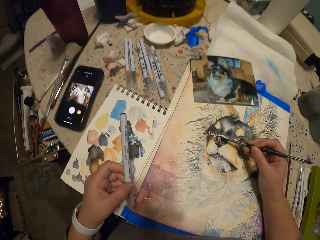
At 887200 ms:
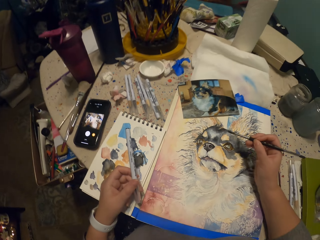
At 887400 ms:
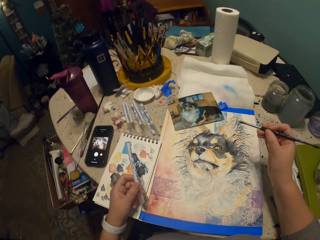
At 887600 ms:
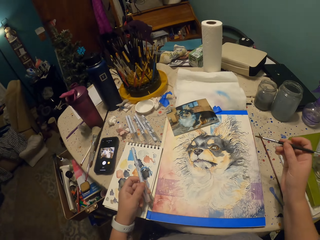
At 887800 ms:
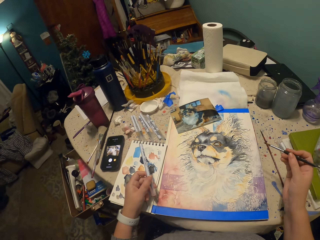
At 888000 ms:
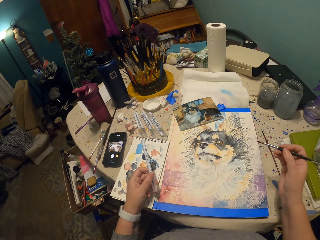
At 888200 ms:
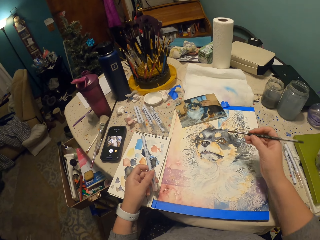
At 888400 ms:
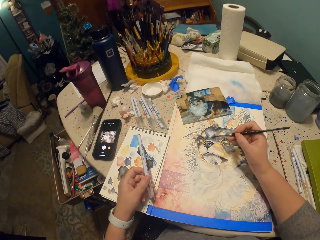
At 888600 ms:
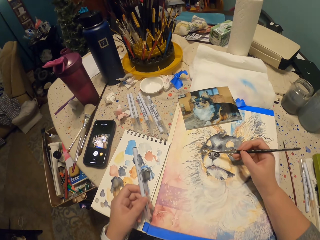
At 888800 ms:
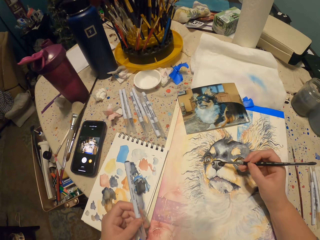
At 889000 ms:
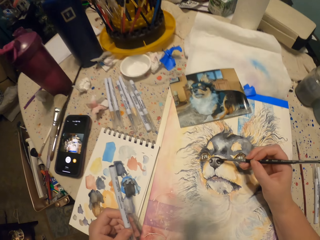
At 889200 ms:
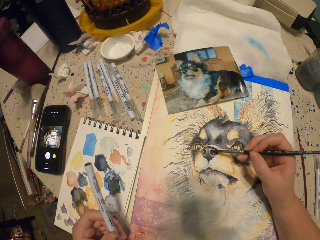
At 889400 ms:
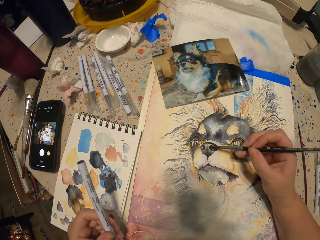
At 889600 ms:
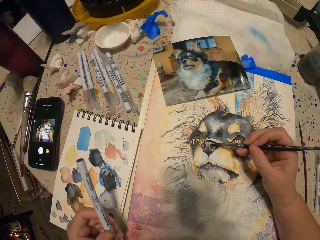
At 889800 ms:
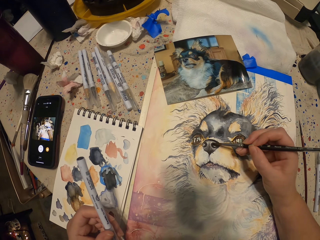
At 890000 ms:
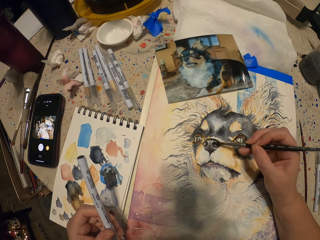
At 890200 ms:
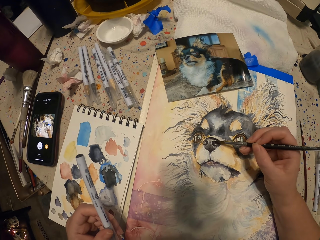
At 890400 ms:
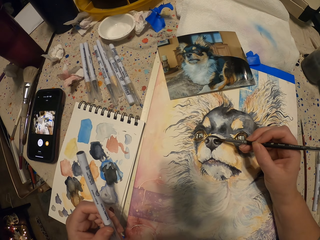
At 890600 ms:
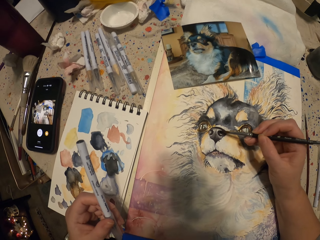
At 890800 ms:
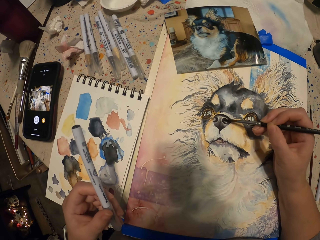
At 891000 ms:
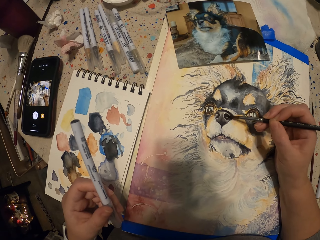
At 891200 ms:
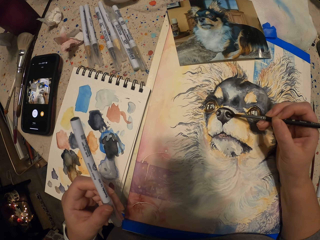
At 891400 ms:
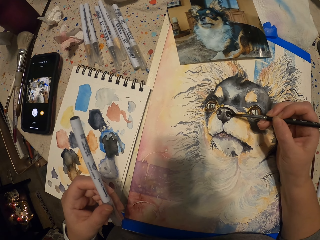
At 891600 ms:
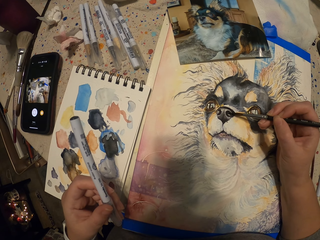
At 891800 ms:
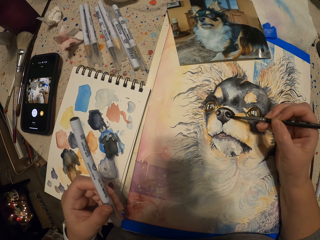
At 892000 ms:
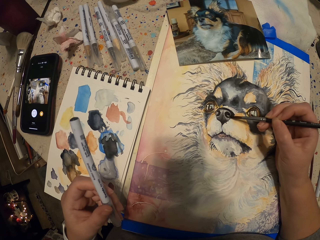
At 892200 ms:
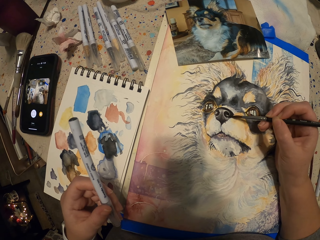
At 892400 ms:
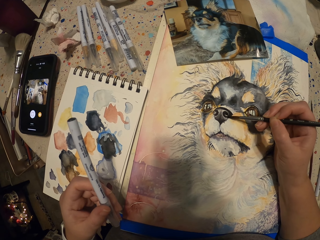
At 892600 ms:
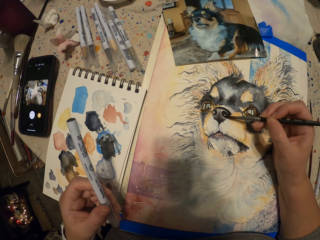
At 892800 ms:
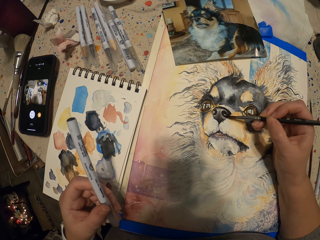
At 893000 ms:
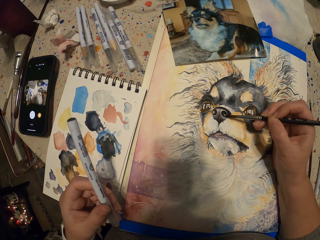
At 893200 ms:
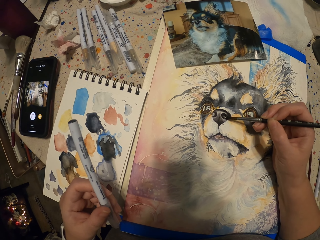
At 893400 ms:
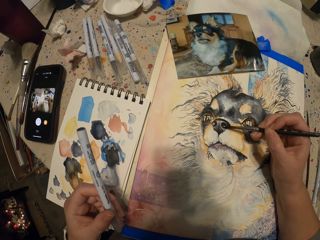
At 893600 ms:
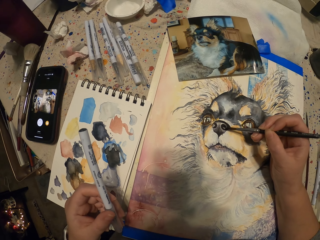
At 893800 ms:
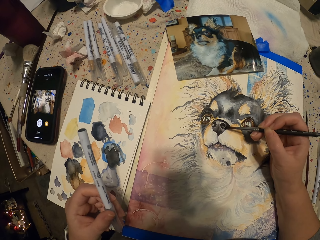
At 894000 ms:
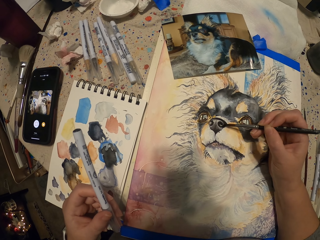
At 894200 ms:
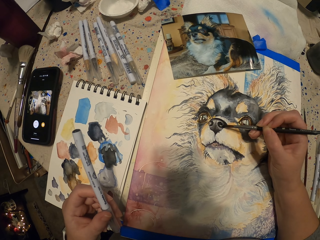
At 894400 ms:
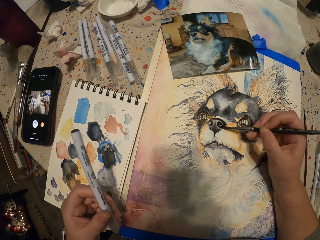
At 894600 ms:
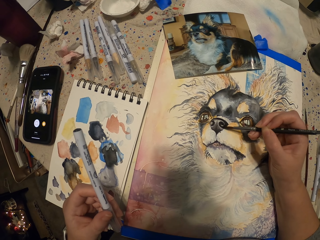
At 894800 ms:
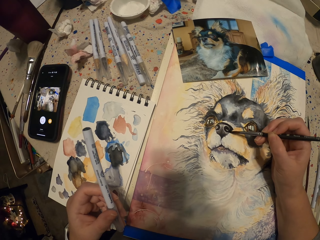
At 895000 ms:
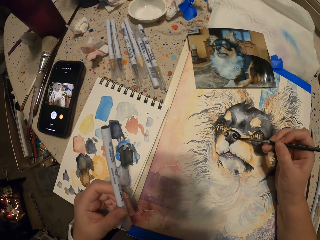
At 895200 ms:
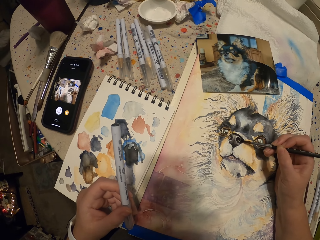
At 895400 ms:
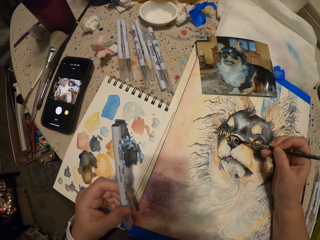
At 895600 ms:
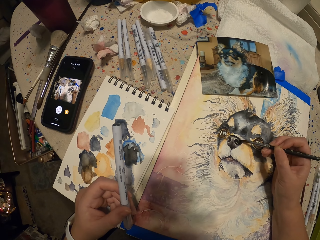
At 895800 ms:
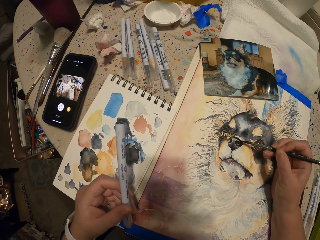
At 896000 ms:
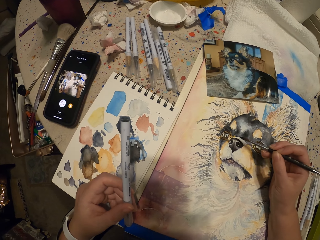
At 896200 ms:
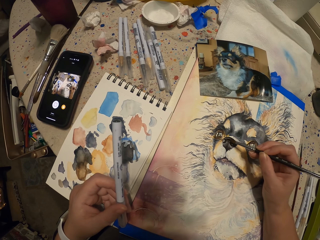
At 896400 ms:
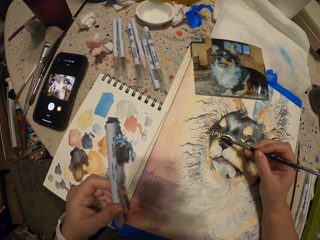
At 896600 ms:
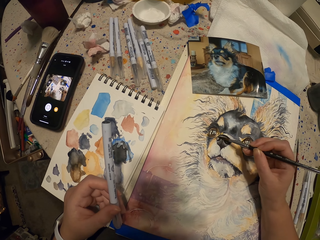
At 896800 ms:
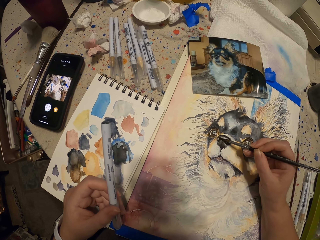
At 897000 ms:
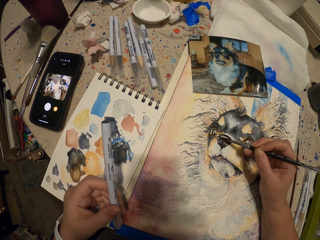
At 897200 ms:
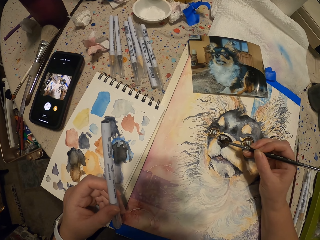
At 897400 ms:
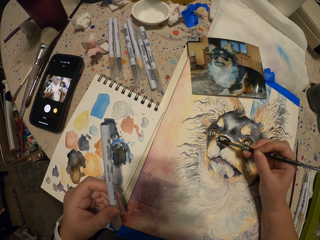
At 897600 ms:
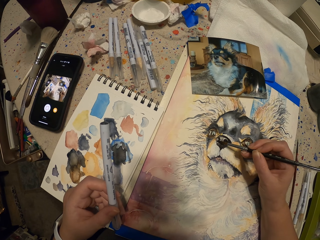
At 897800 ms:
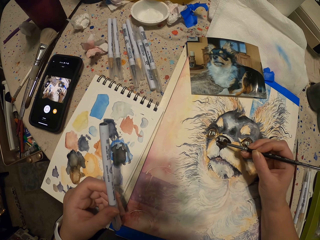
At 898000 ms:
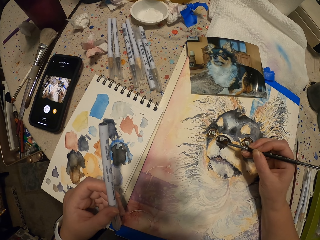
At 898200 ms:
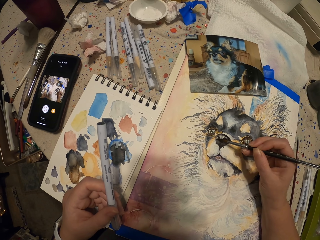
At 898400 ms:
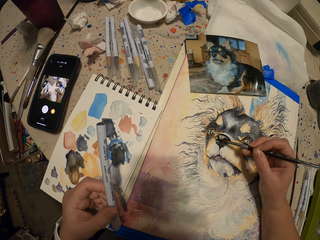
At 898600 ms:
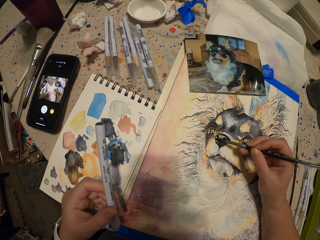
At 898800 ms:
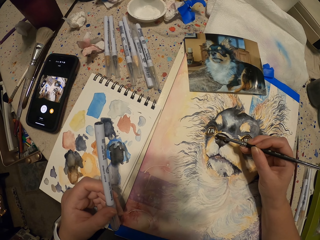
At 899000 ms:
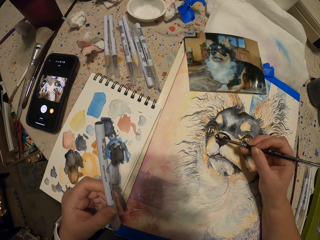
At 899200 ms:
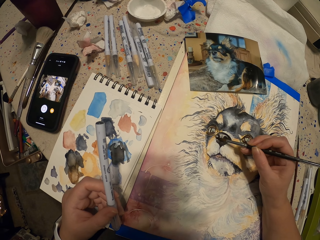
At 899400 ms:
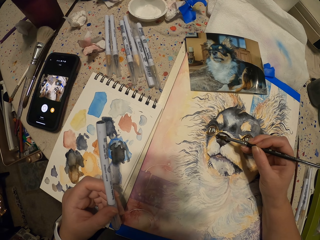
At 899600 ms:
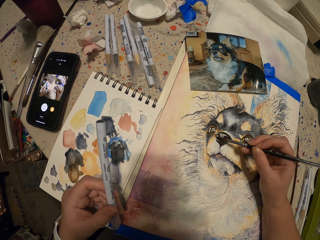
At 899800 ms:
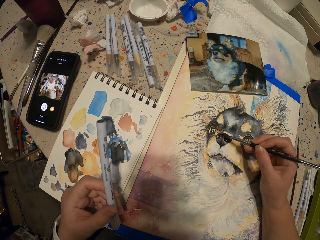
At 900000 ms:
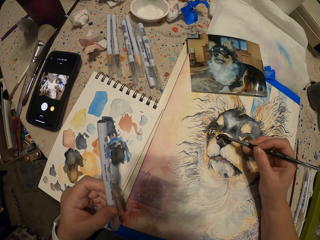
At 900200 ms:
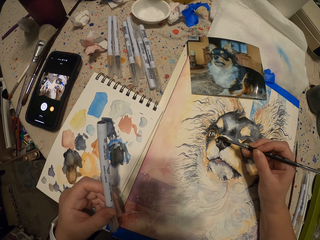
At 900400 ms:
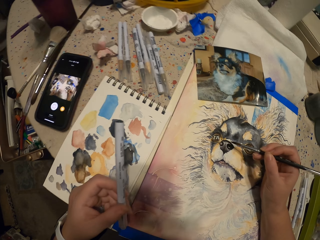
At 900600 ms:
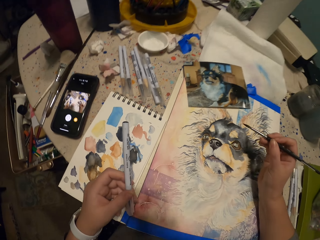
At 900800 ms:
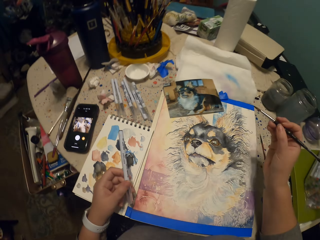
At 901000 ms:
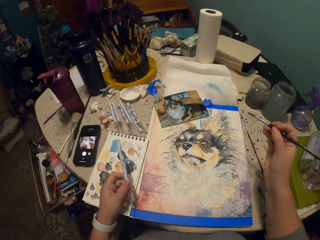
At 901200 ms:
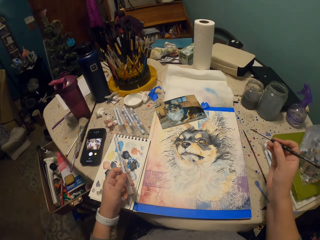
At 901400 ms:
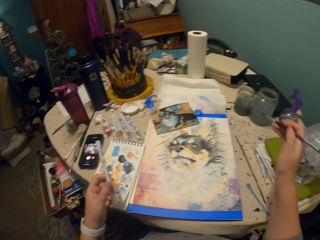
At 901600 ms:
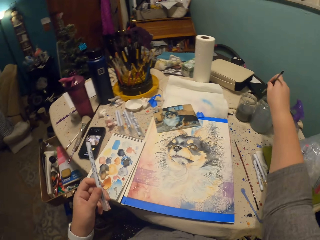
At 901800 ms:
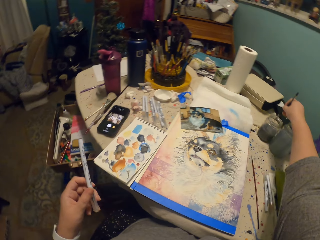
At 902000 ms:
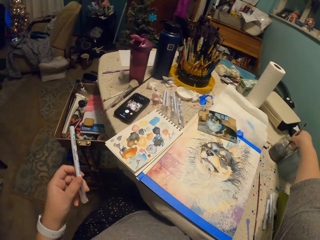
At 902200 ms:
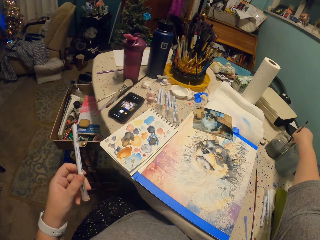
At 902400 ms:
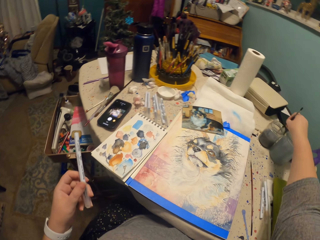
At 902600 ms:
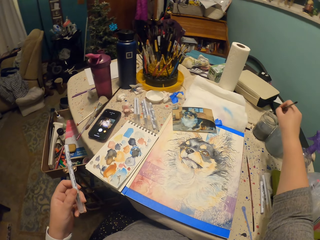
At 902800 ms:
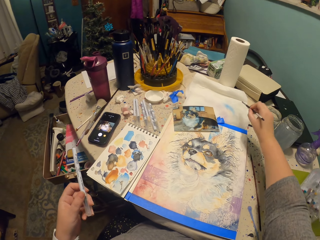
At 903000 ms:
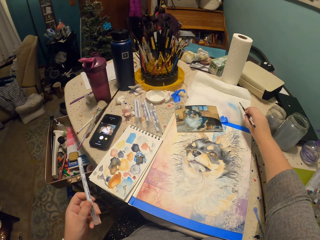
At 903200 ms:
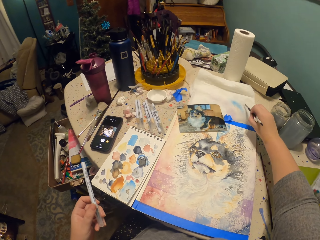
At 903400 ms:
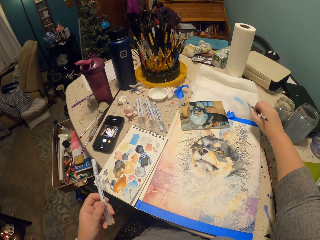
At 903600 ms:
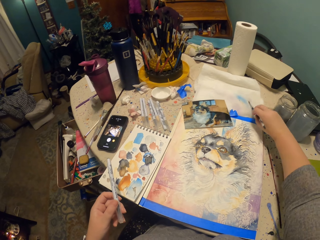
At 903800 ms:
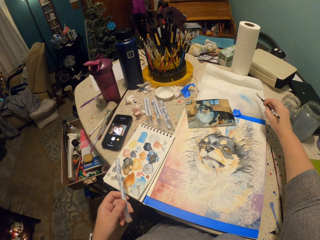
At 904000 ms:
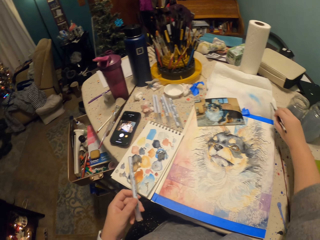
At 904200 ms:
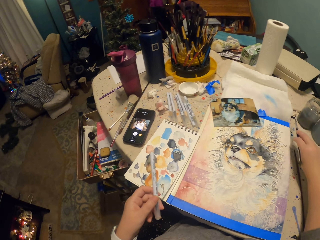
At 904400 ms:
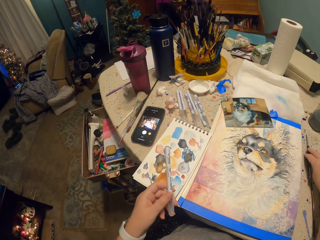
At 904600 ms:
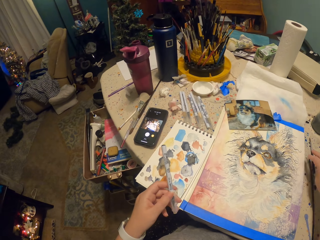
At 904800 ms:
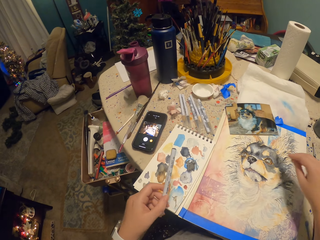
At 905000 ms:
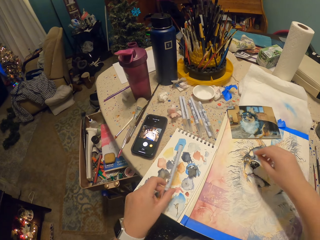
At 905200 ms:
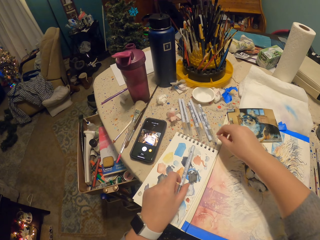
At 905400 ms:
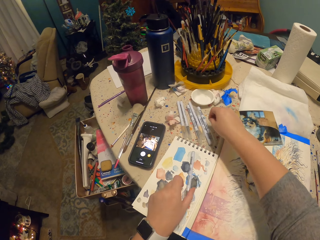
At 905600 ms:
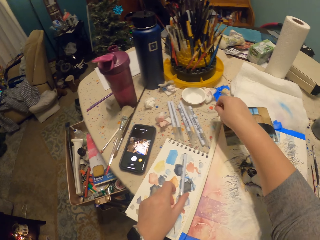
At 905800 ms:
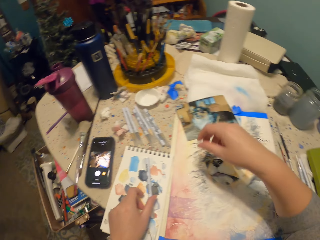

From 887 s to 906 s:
The camera wearer raises their hand away from the painting. They paint using the brush. They raise their hand away from the painting. They dip the brush in the jar. They tap the brush on the blotting paper. They put the brush on the table. They wipe the brush on the tissue.

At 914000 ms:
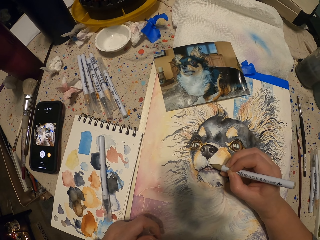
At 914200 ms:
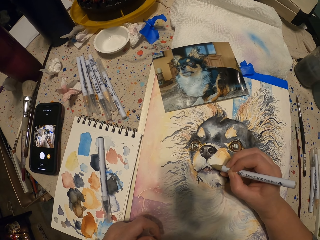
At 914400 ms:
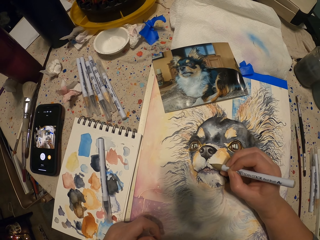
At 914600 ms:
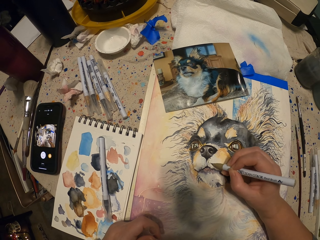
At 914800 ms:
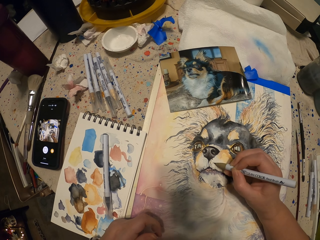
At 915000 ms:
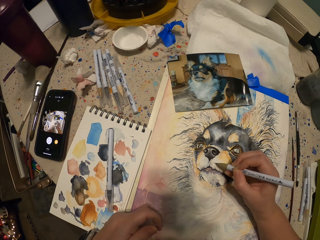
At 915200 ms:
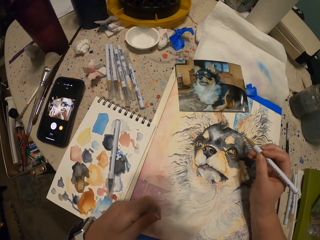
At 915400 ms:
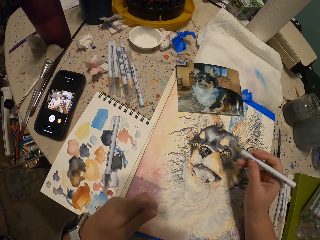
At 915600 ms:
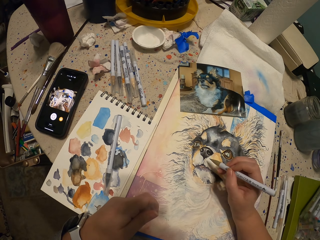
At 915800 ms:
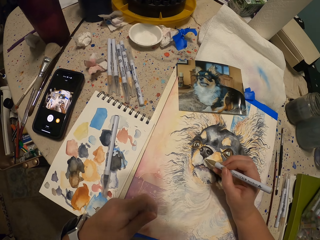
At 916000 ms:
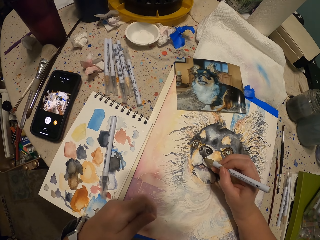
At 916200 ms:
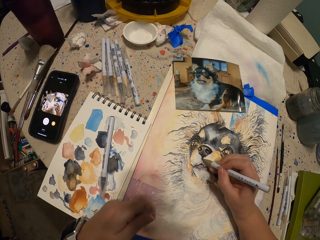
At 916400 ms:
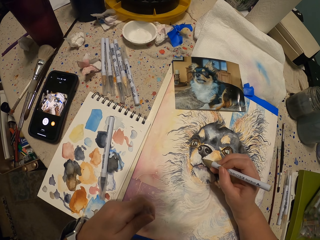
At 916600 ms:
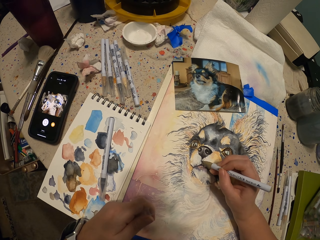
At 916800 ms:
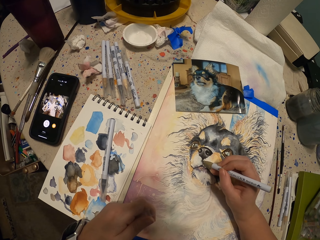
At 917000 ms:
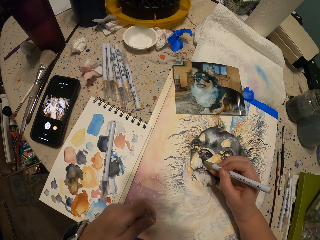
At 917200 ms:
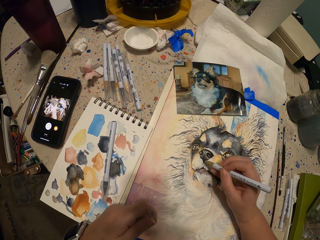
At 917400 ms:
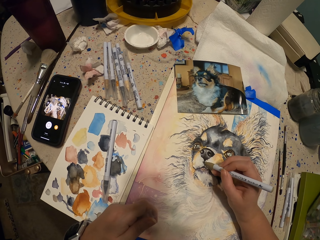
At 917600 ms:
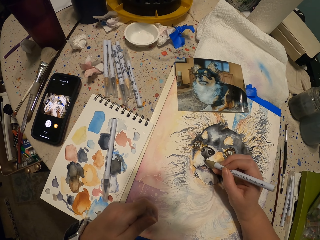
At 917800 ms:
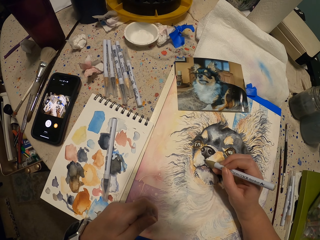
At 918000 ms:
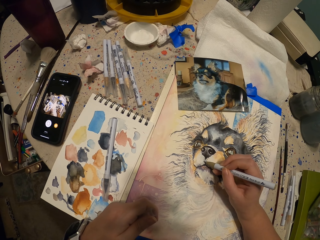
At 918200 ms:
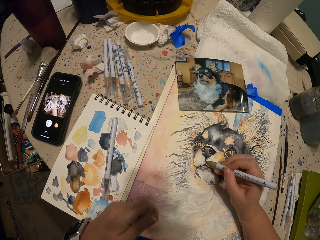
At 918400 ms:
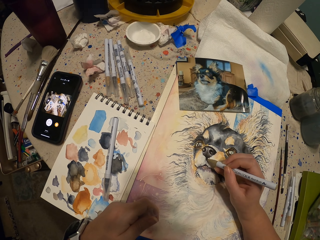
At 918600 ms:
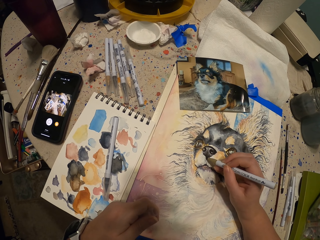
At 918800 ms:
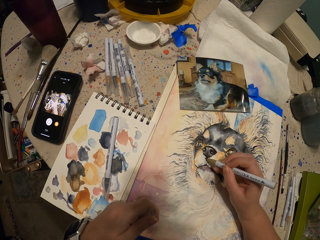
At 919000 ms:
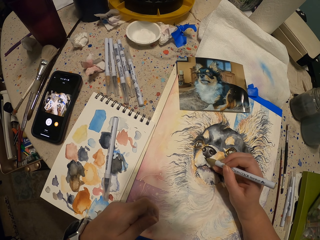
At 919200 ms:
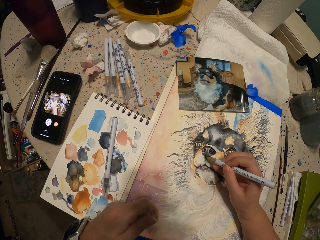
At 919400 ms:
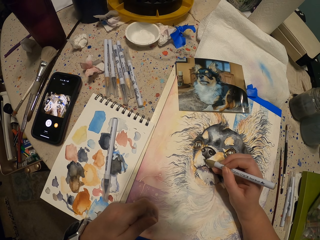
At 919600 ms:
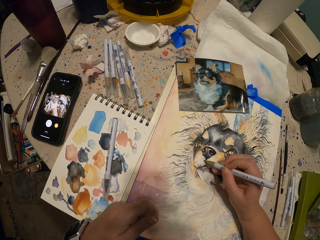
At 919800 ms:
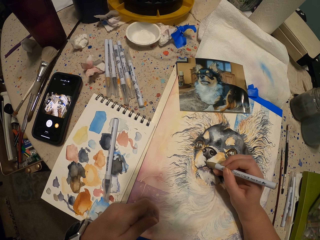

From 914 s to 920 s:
The camera wearer paints using a painting pencil and raises their hand.
